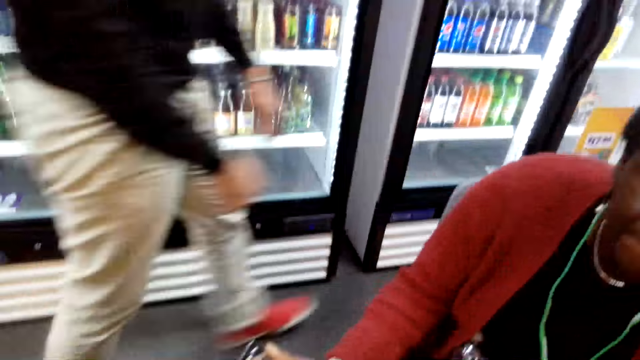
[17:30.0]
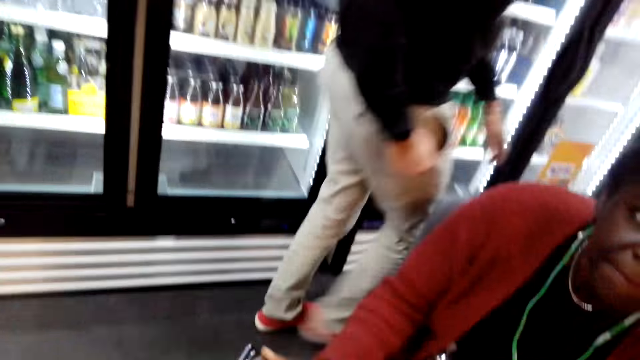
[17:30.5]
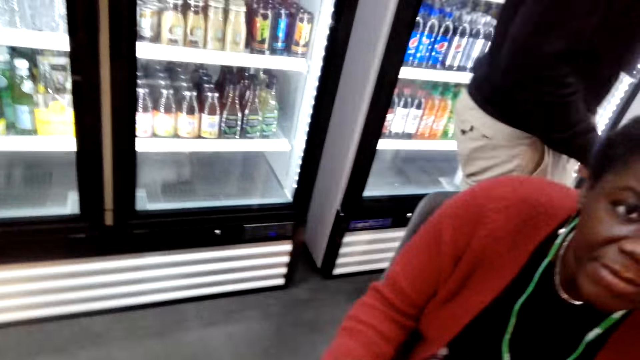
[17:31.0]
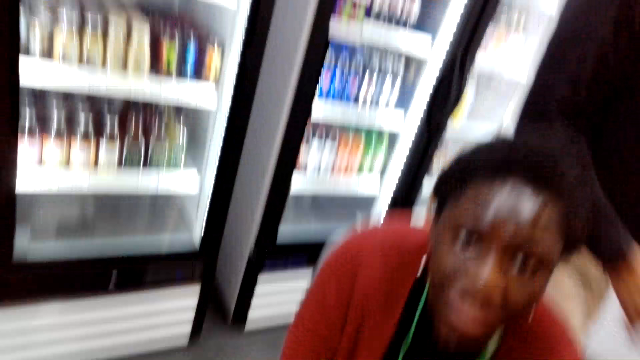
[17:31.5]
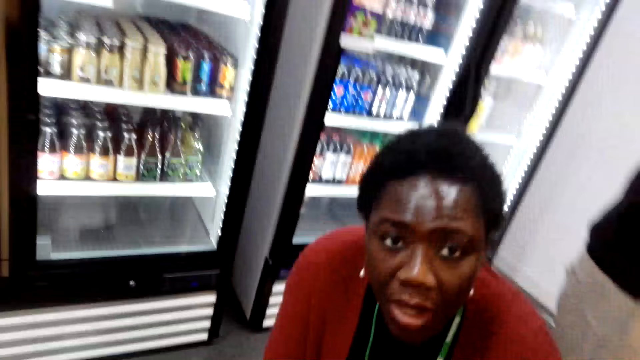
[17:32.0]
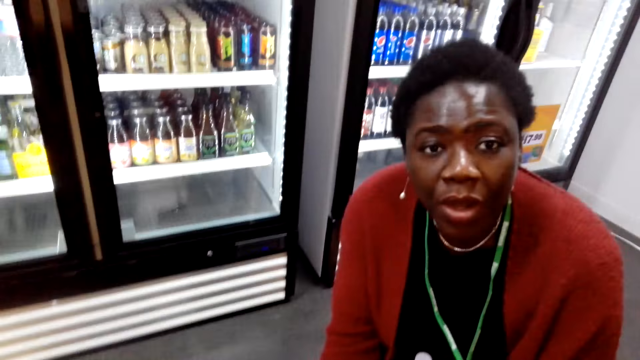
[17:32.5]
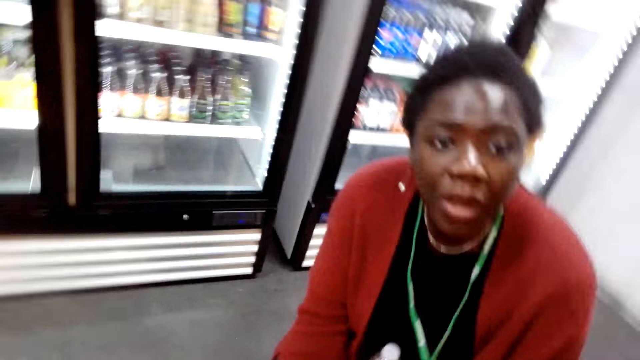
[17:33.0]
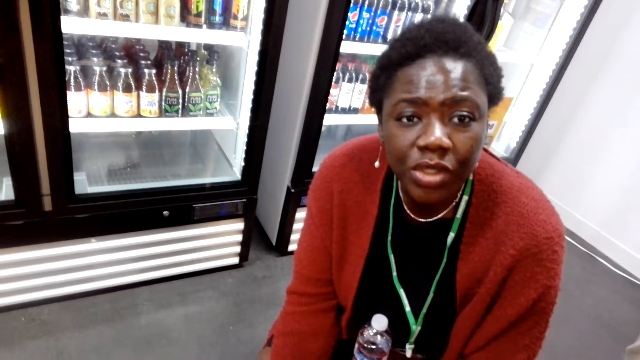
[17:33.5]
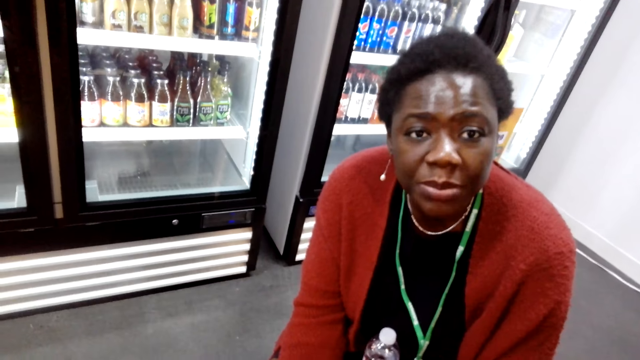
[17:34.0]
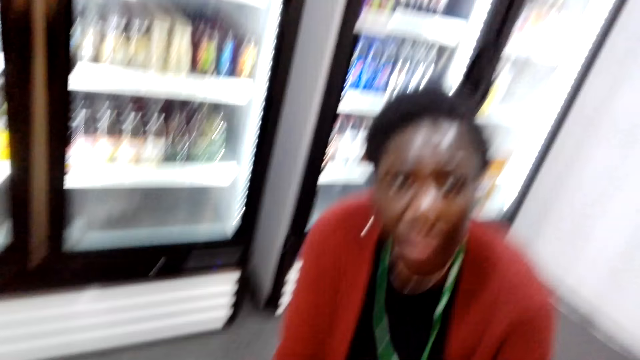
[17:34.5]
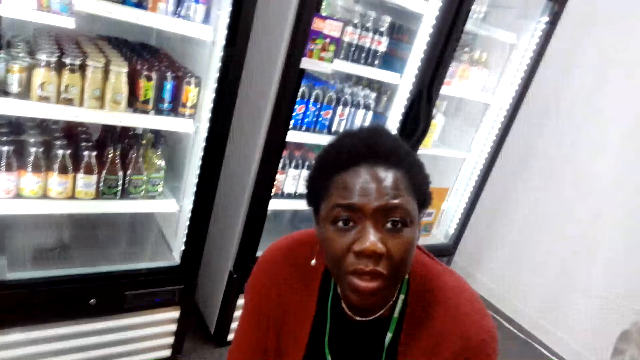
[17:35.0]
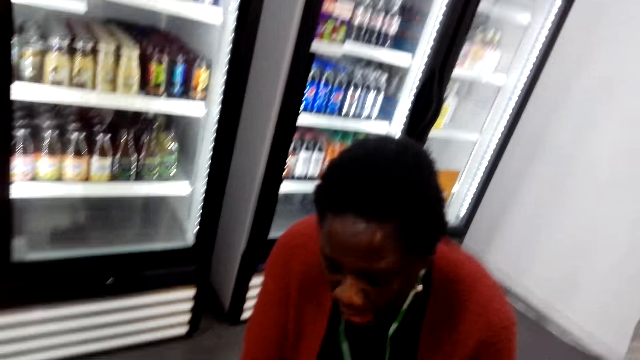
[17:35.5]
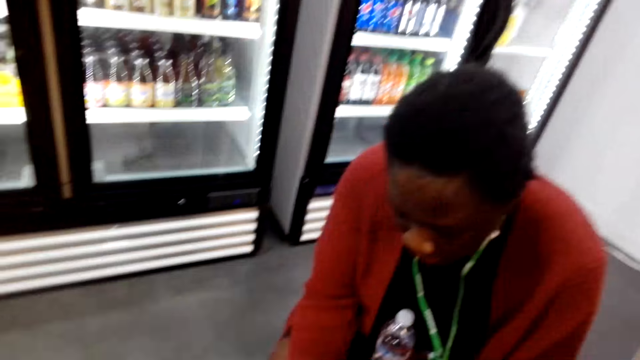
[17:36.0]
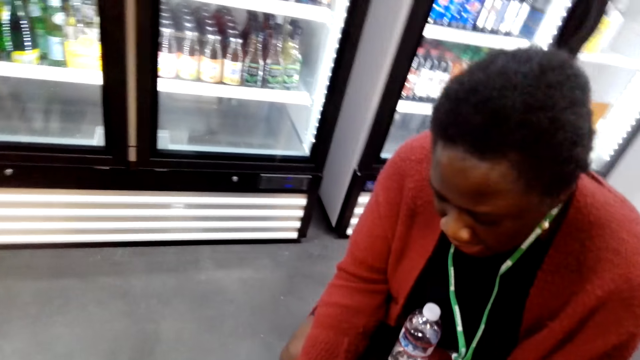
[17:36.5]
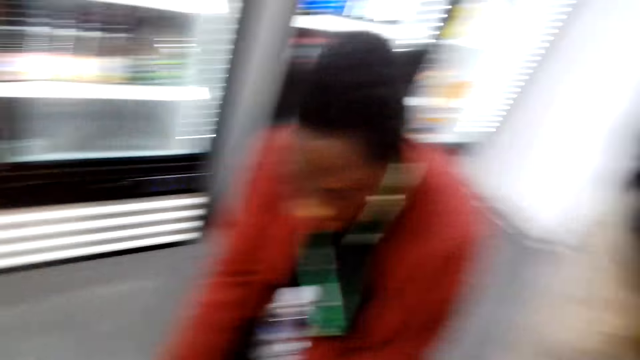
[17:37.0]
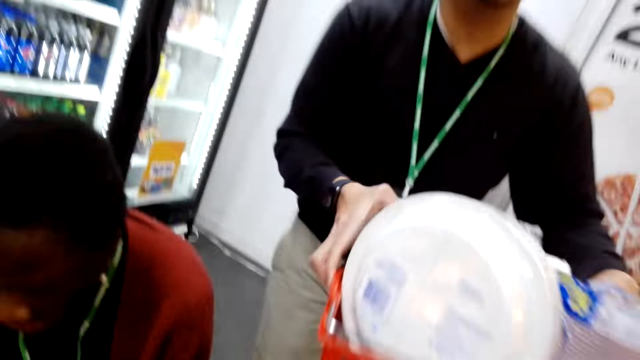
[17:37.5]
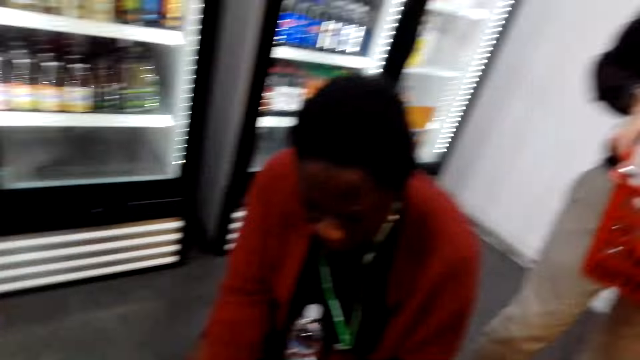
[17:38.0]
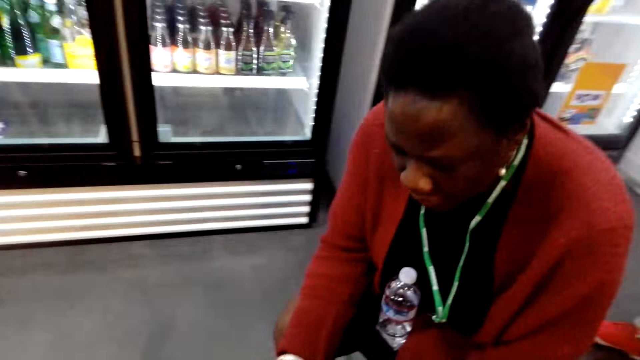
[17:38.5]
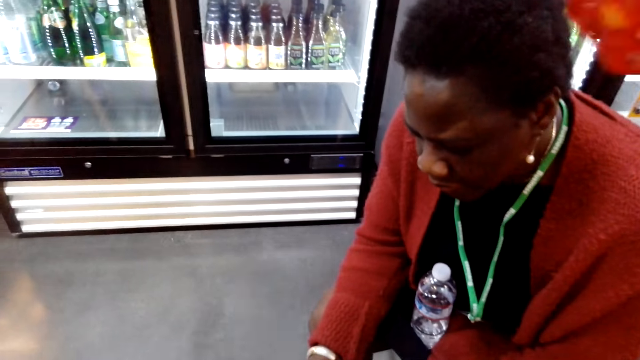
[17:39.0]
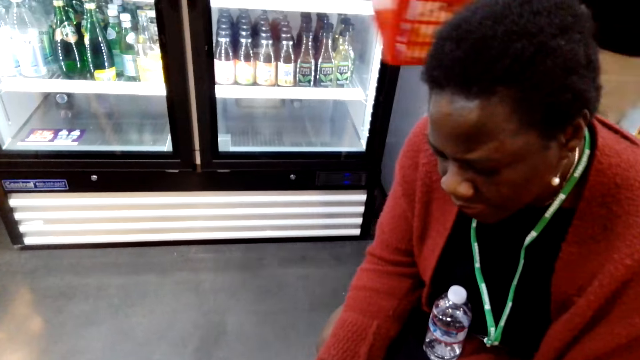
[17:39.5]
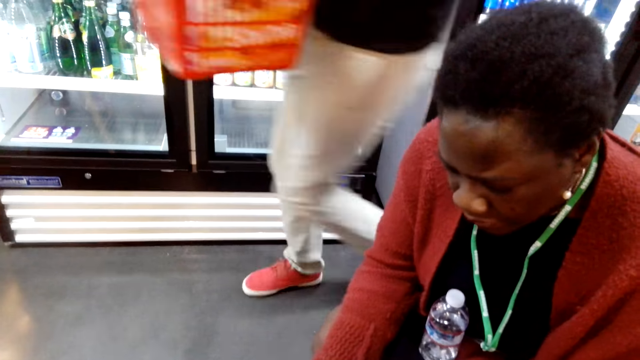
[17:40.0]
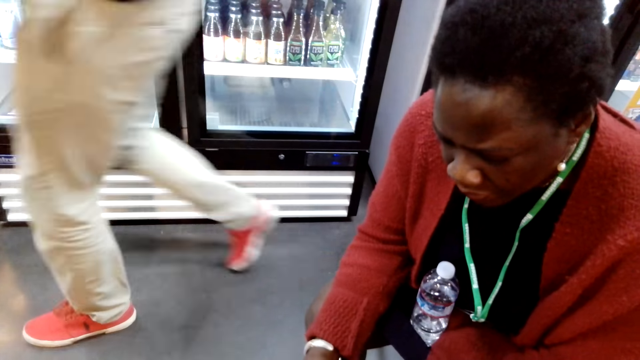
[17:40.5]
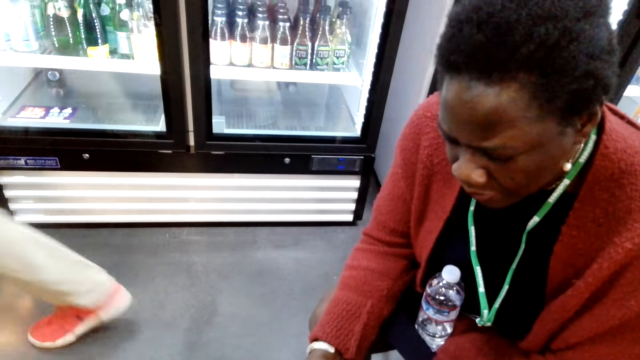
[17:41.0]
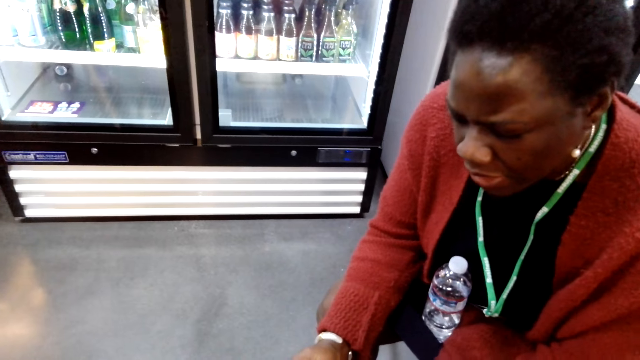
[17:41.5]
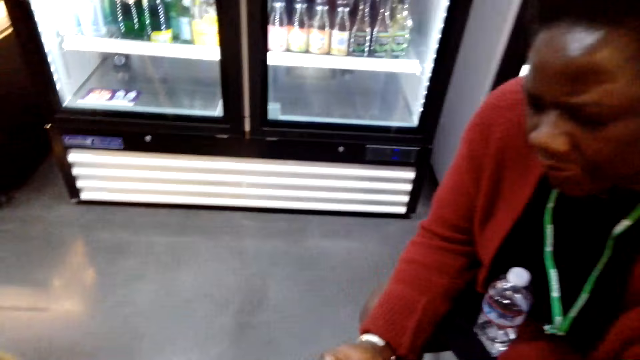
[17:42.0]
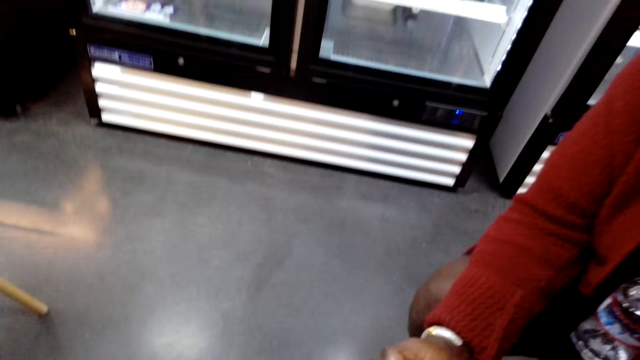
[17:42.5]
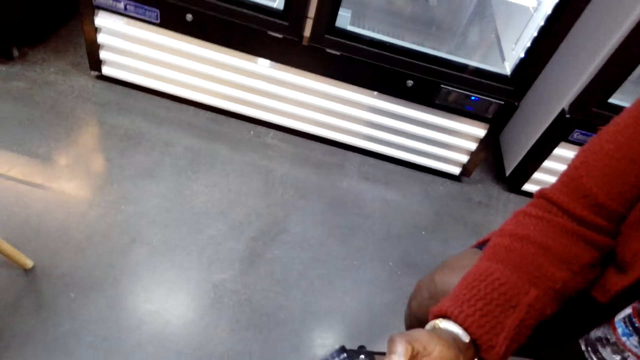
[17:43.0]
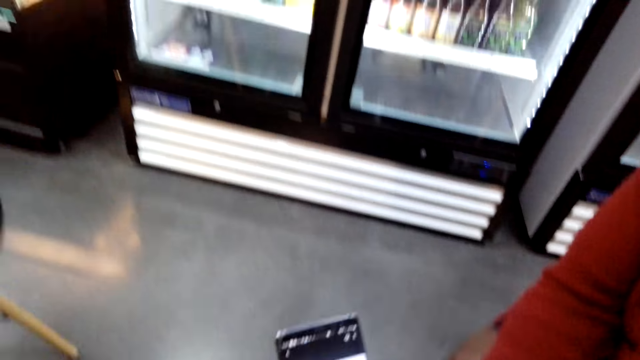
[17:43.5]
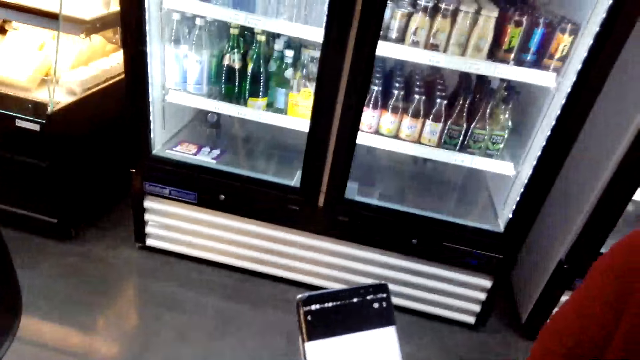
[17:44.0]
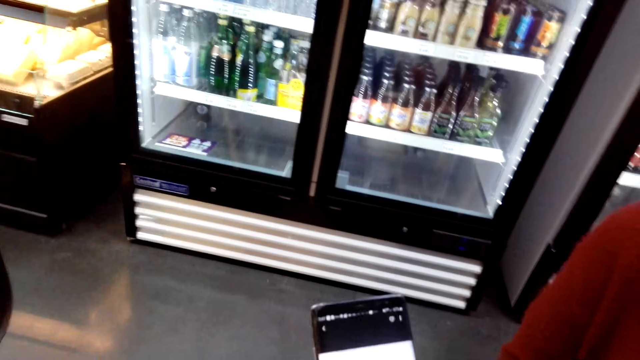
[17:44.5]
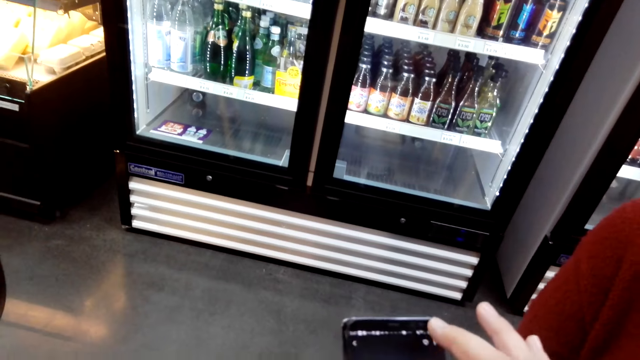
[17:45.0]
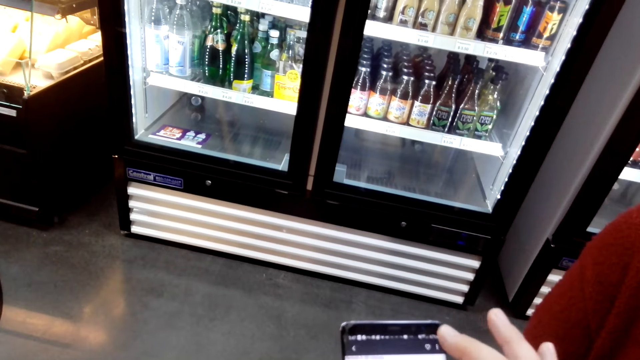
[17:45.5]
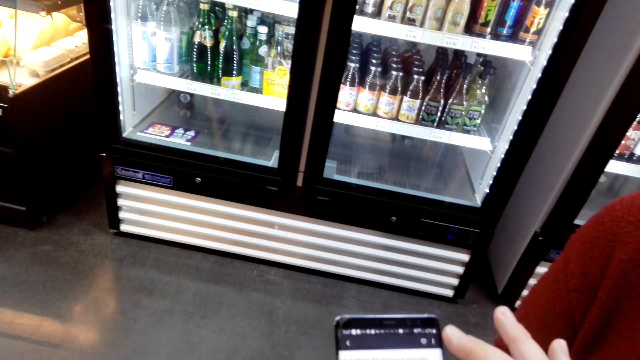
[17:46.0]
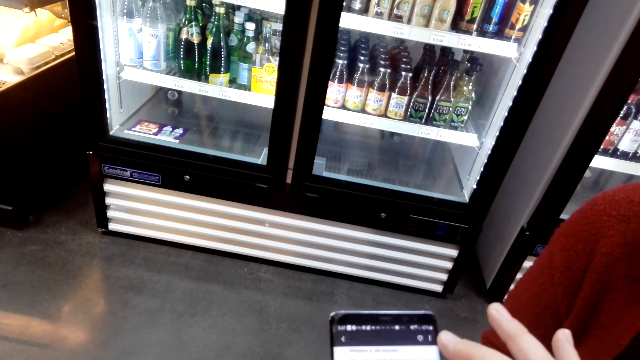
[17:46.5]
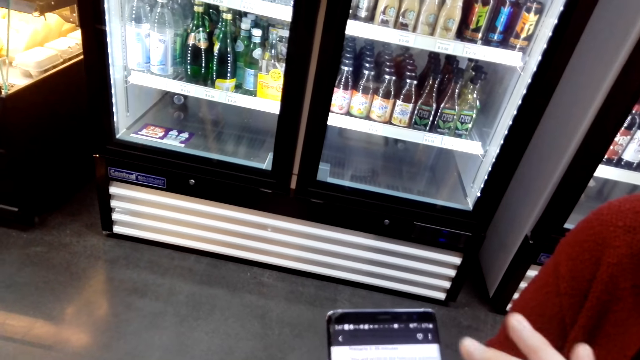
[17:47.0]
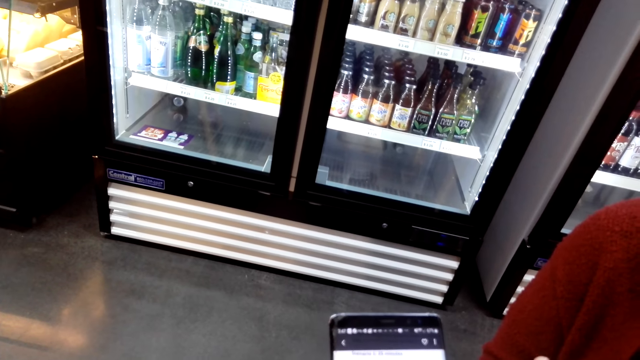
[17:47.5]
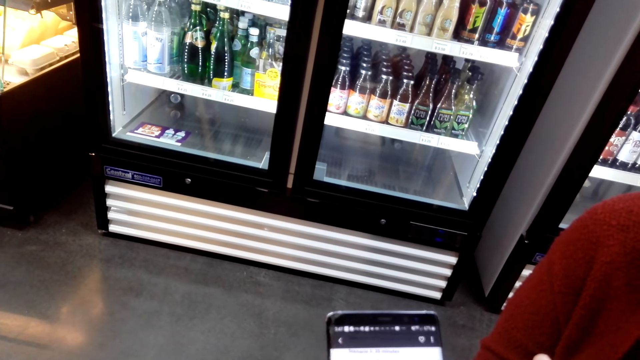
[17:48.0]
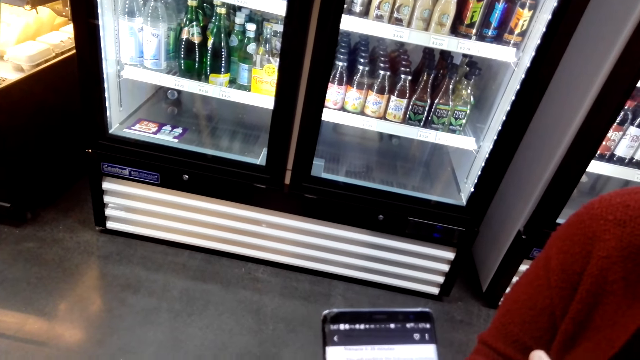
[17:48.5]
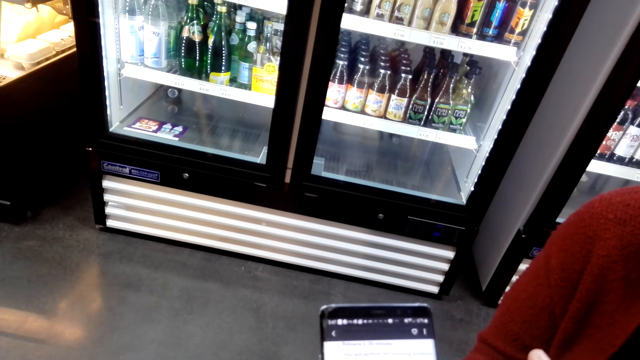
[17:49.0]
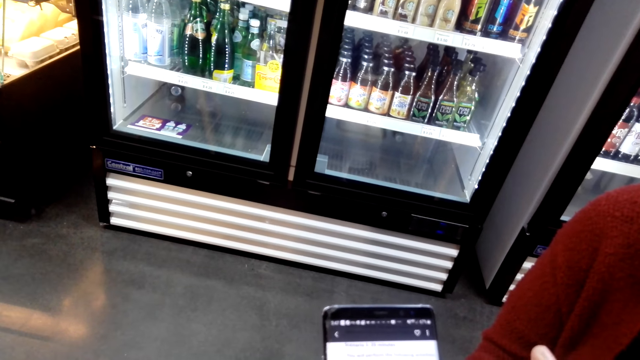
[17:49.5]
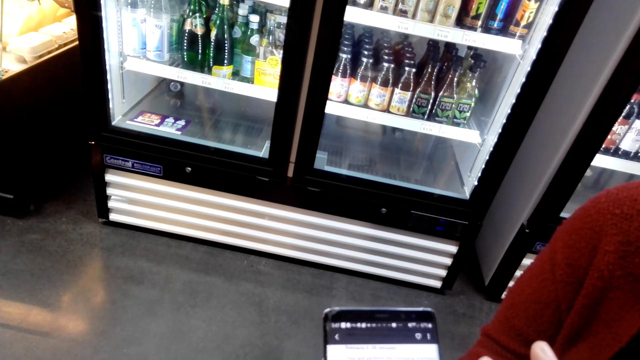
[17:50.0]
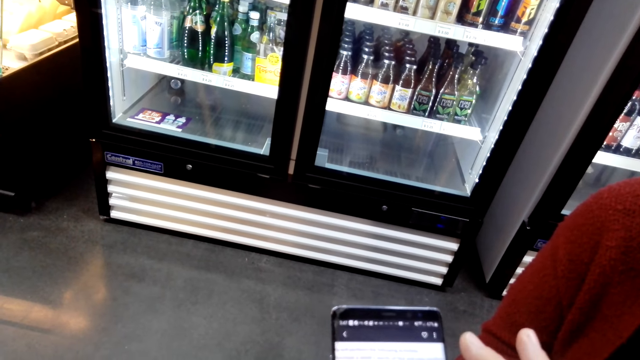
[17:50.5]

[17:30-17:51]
The camera wearer converses with a woman. The woman converses with the camera wearer. The camera wearer converses with the woman. The woman uses her phone. The camera wearer stares at the fridge. The woman gives the camera wearer her cellphone. The camera wearer stares at the cellphone. They scroll the cellphone.
